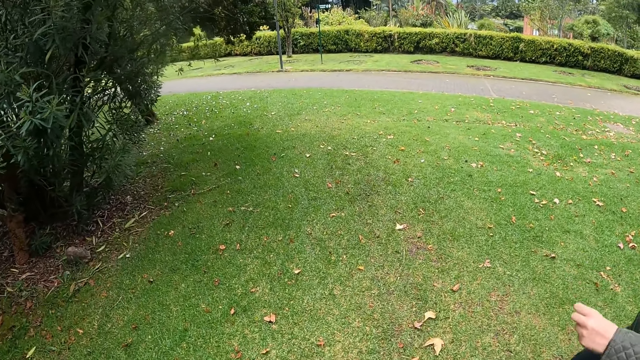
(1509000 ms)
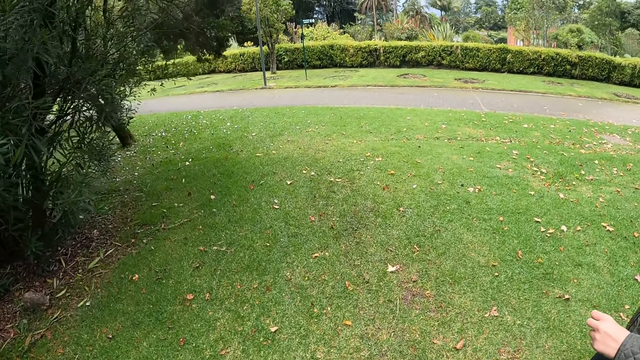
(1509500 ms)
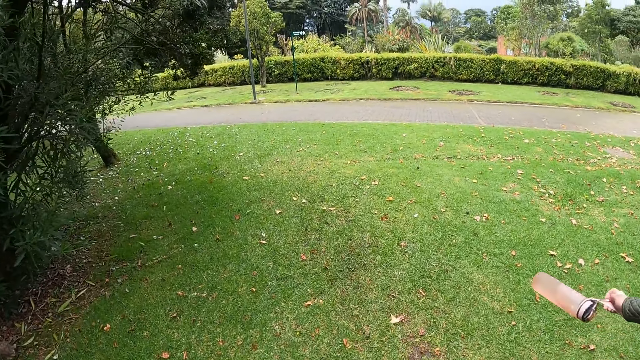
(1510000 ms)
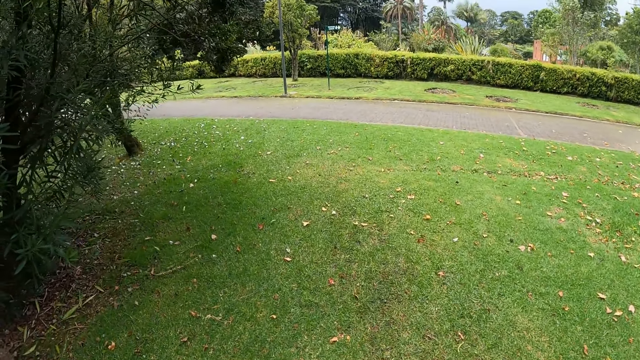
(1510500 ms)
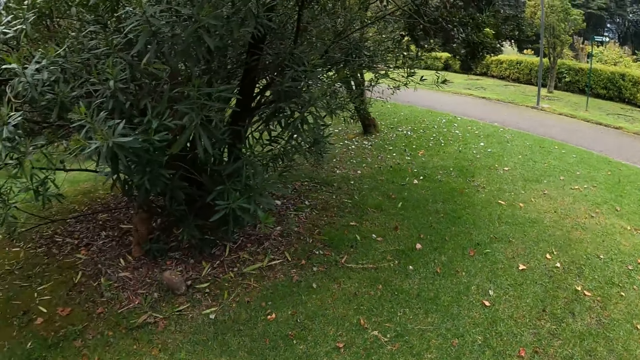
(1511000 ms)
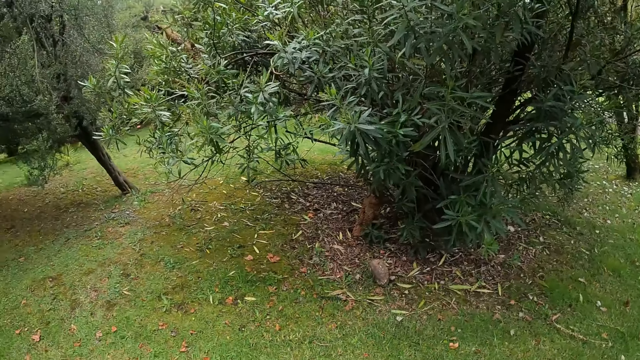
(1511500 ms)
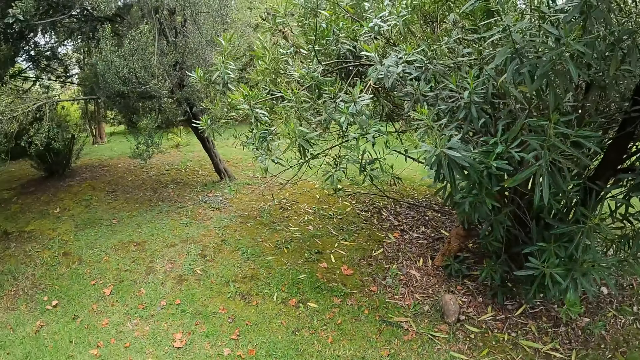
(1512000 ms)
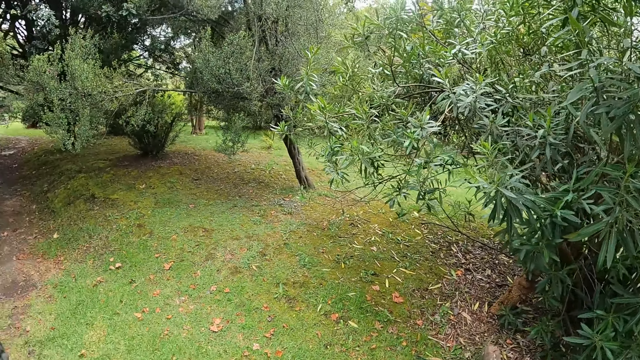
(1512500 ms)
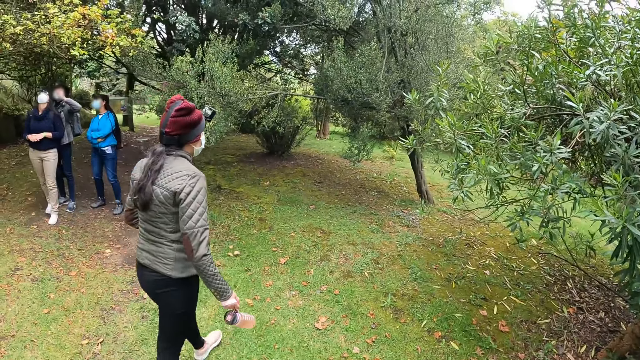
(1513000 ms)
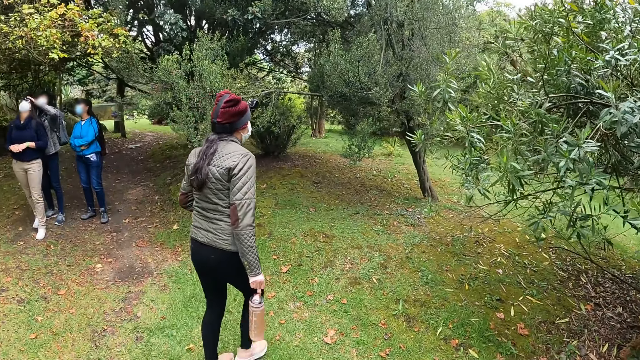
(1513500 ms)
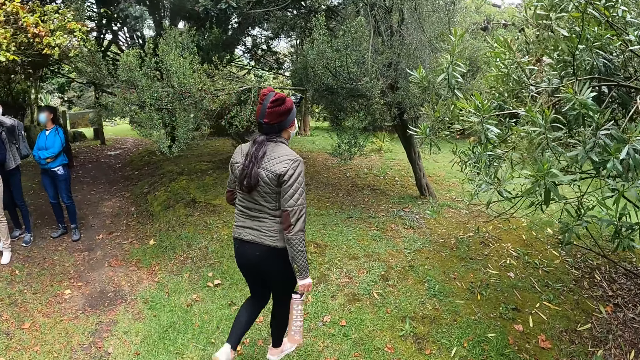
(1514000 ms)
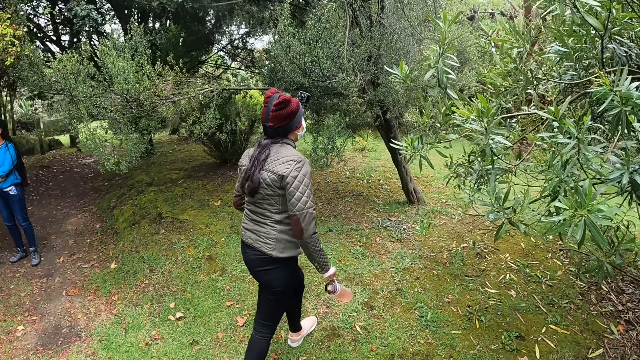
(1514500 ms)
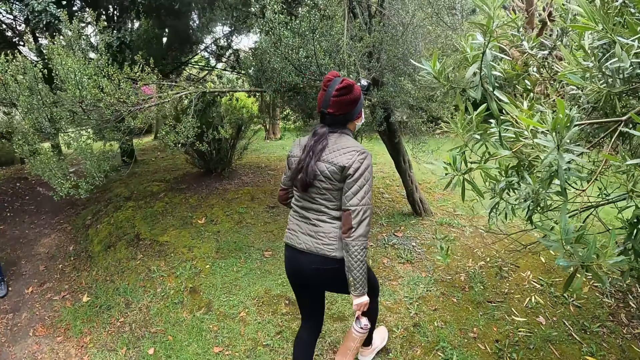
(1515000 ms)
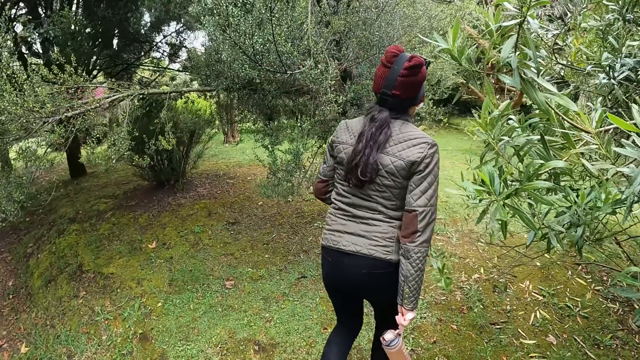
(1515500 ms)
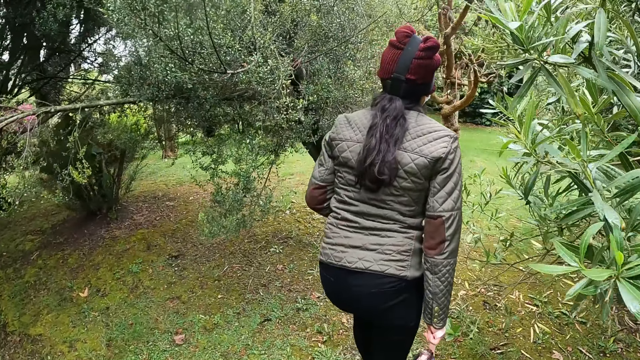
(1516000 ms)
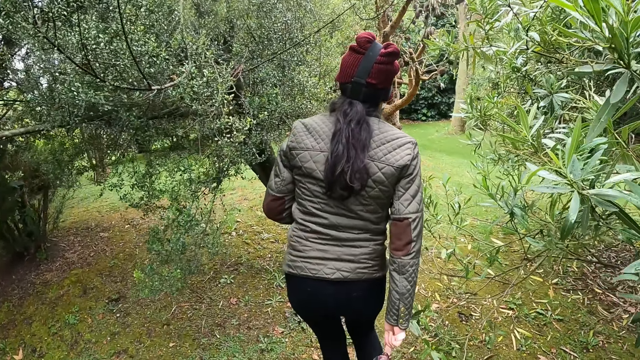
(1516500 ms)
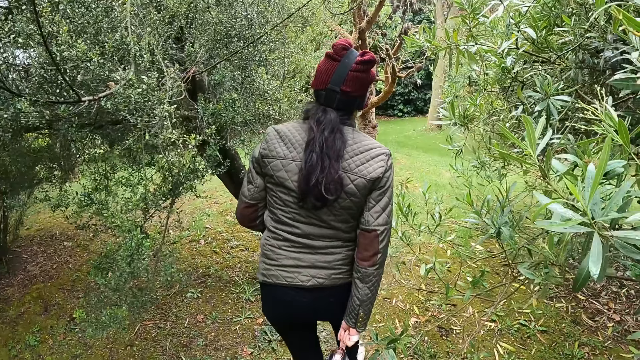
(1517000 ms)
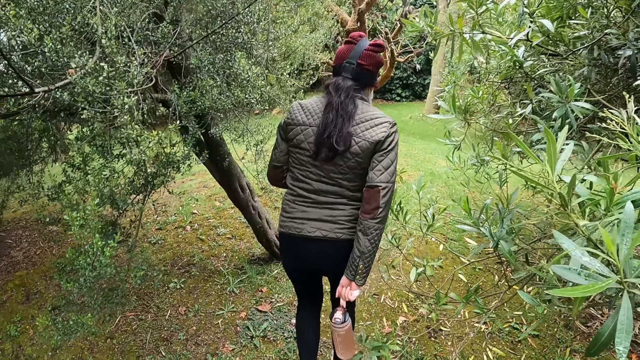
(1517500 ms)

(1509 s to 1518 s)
The camera wearer looks around the field. The woman walks towards a tree. The camera wearer walks towards the tree.

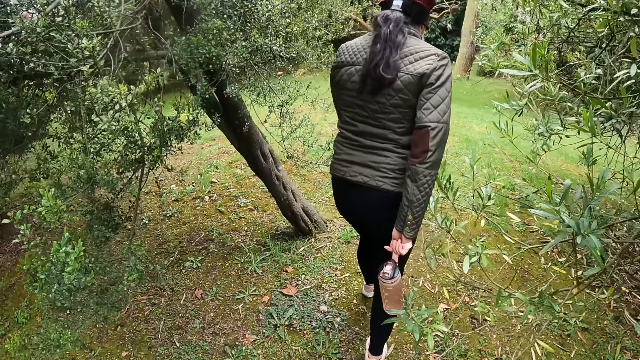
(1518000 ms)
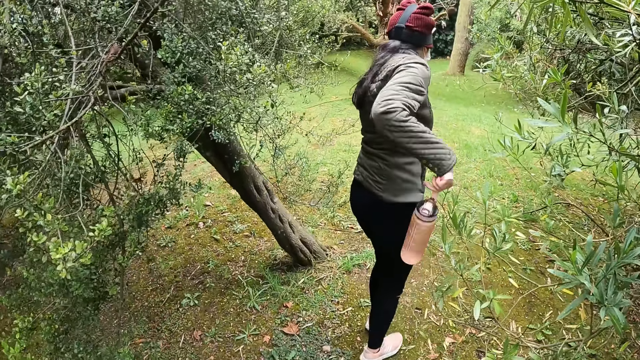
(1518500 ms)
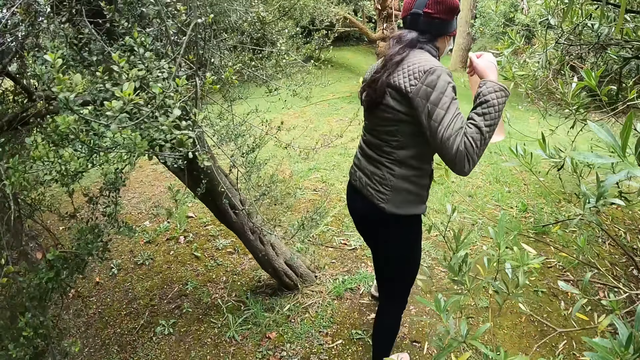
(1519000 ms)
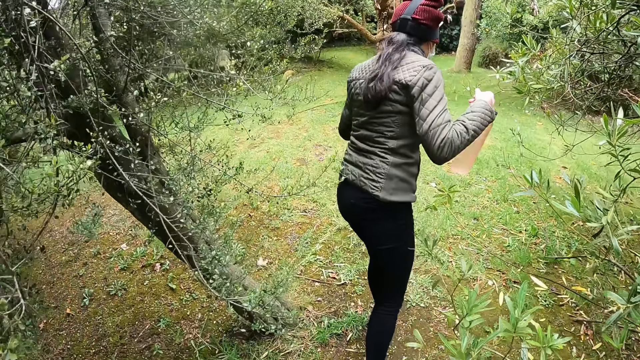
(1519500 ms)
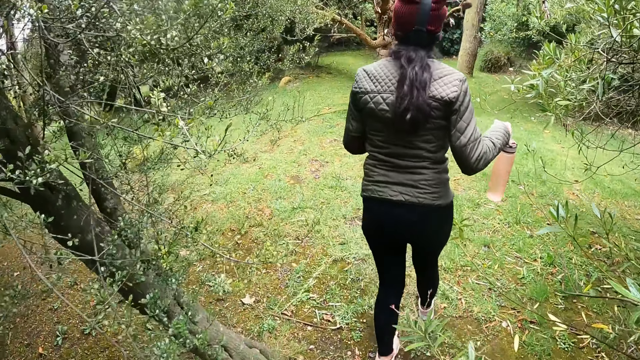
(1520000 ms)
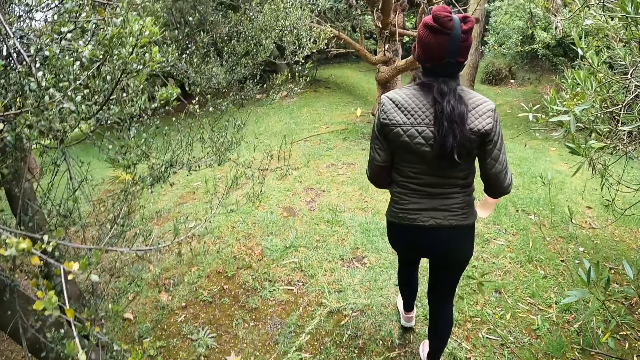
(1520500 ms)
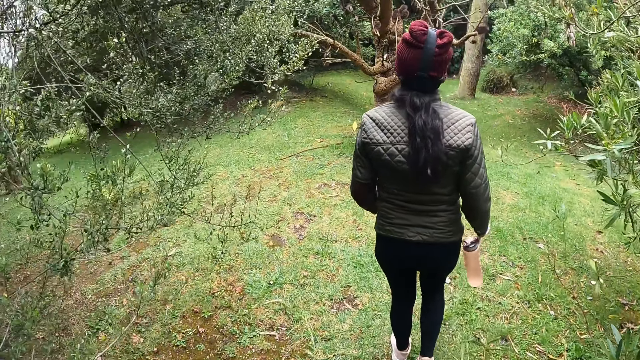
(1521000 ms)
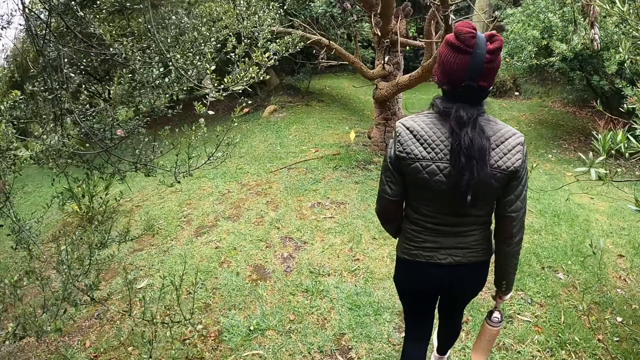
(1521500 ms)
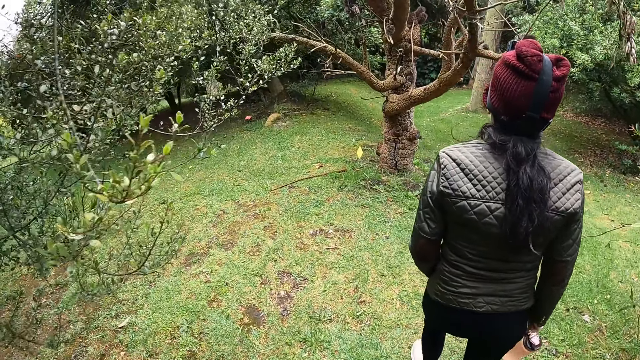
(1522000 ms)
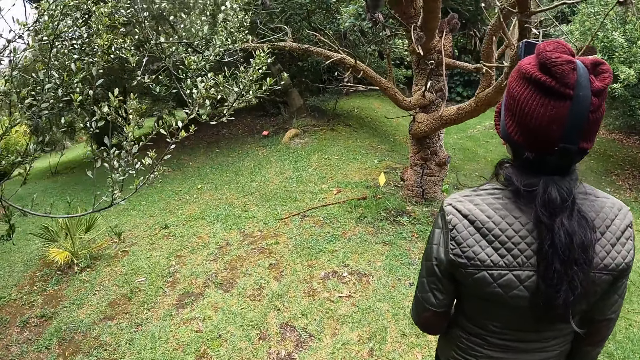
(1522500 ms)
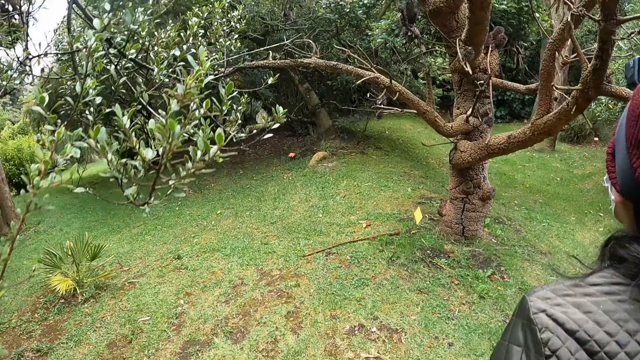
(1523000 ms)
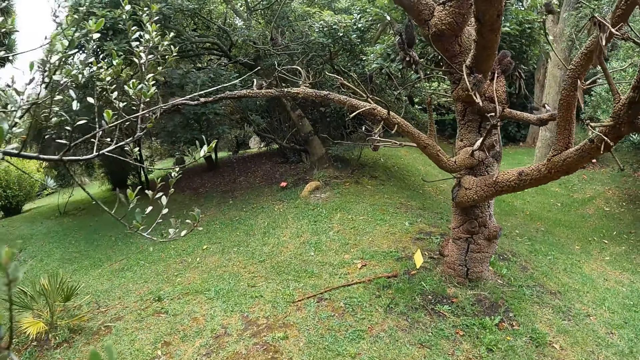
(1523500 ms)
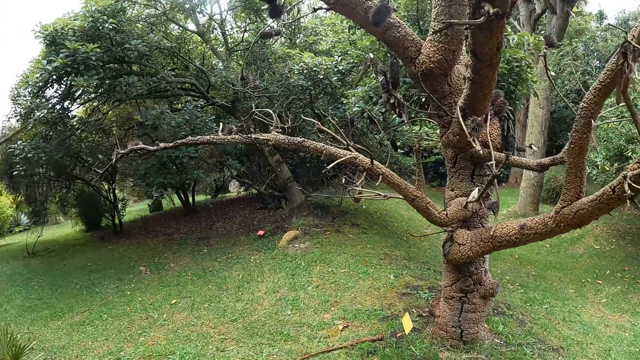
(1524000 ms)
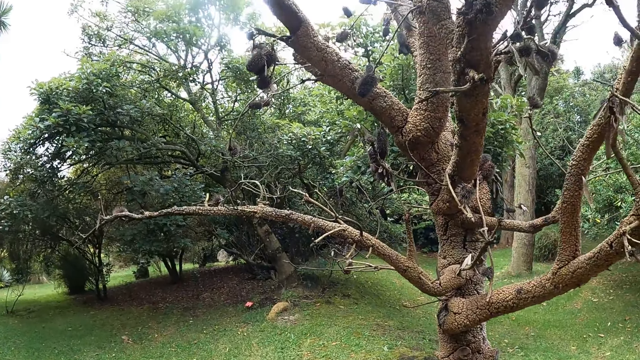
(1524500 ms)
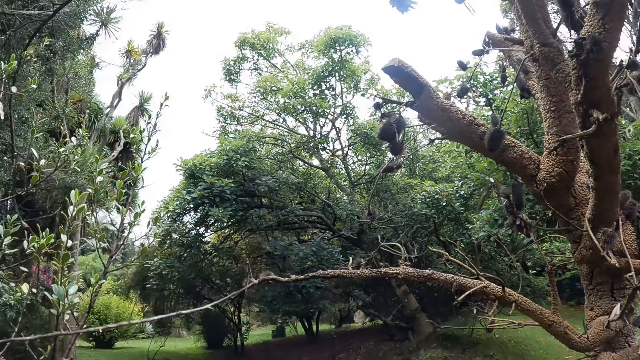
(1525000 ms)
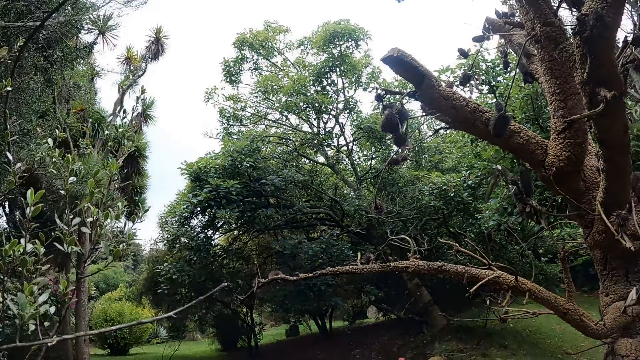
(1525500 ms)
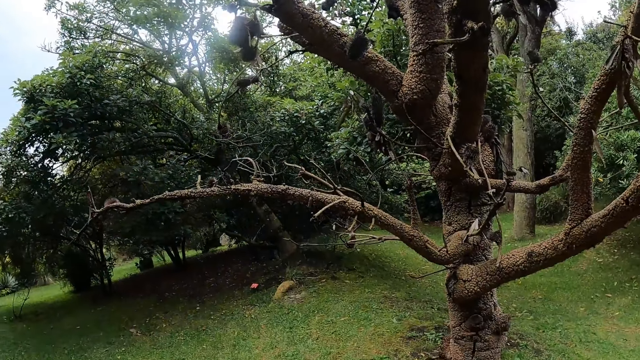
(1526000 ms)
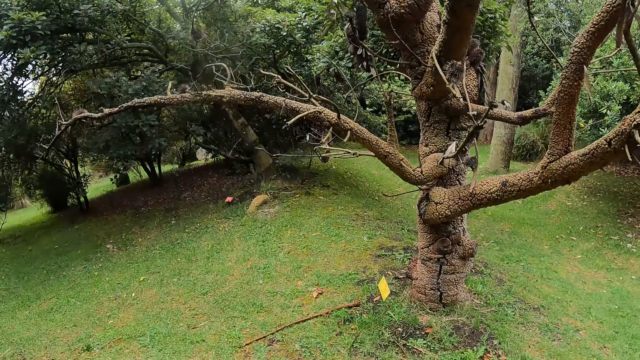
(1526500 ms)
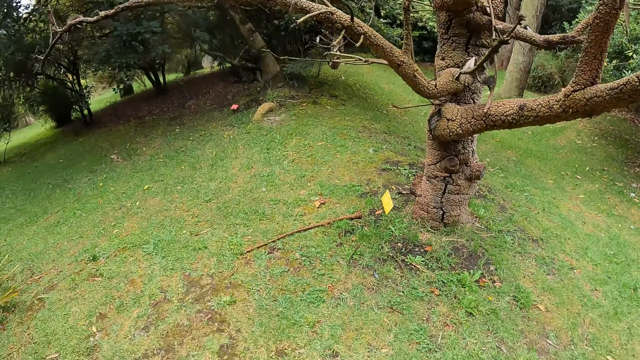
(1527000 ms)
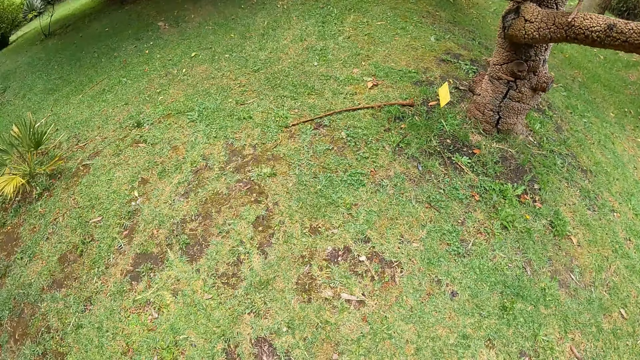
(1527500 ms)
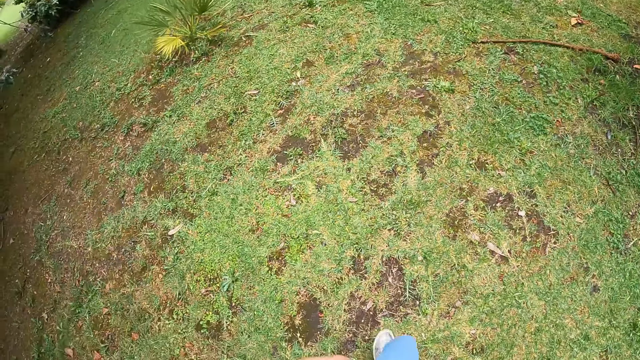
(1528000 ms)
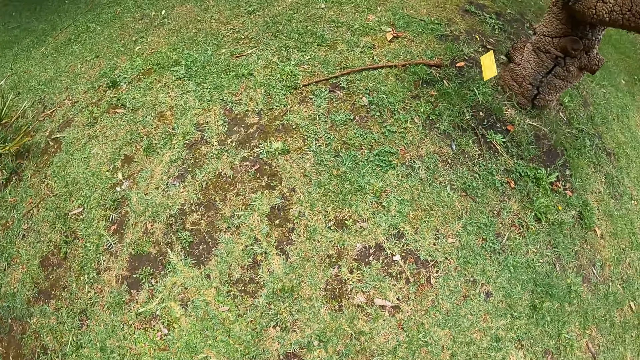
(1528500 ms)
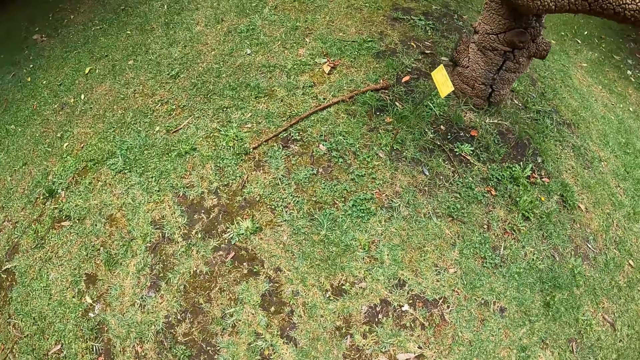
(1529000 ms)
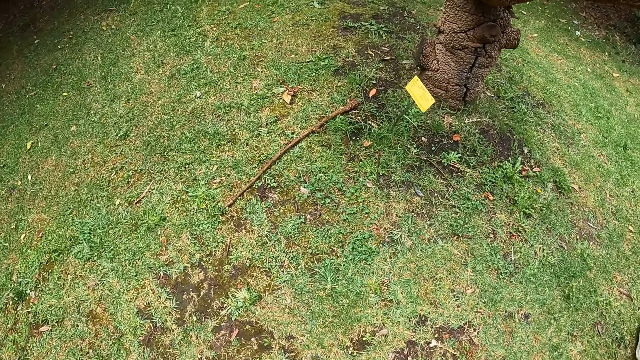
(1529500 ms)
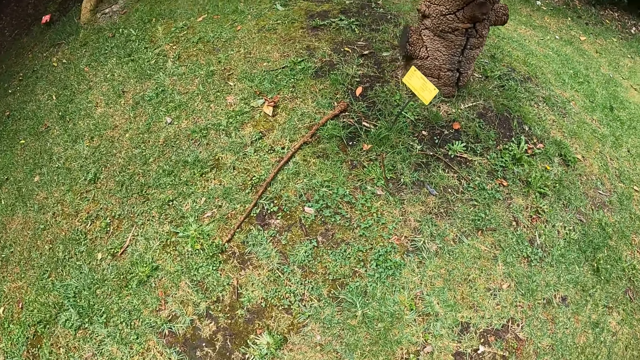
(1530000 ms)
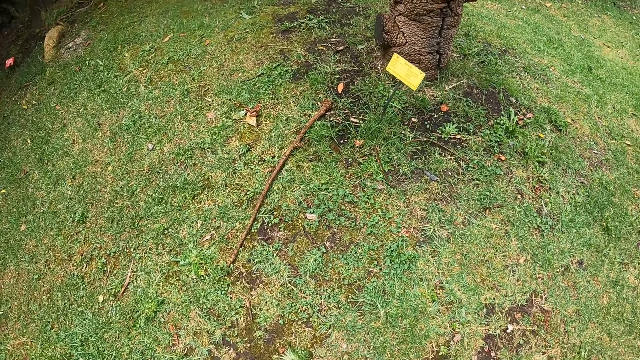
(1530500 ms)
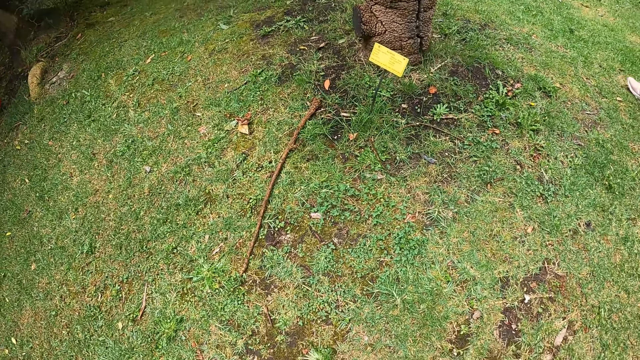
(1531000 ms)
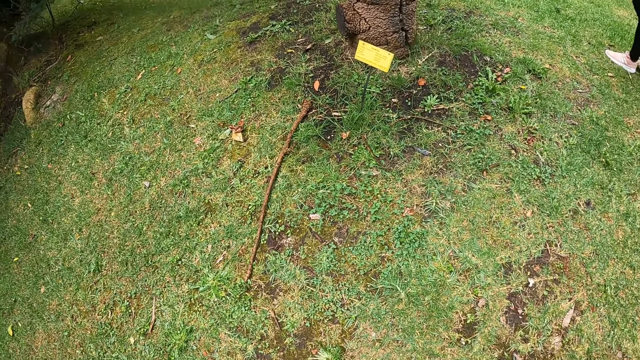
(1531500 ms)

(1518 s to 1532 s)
The woman raises a water bottle in her right hand. The woman walks between two trees and stares at a tree in the park. The camera wearer stares at the tree in the park. They look around the tree and walk forward.
